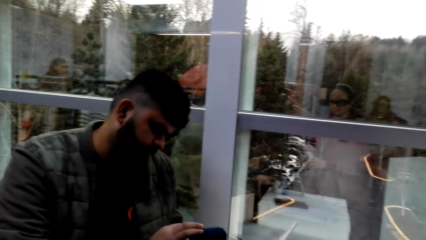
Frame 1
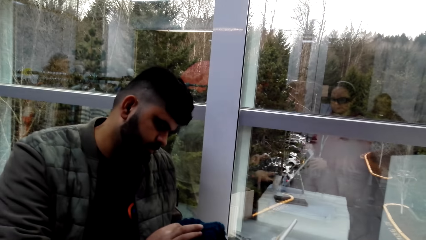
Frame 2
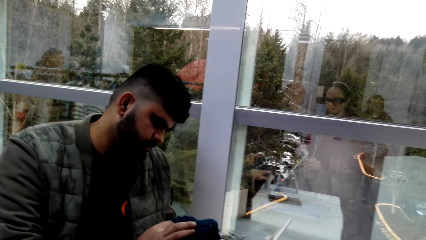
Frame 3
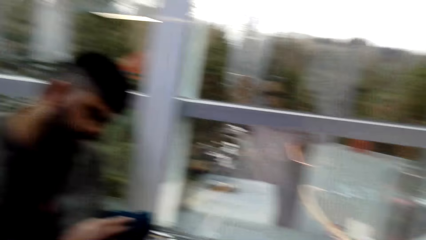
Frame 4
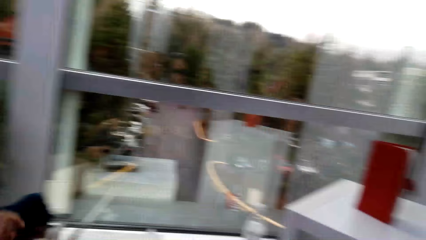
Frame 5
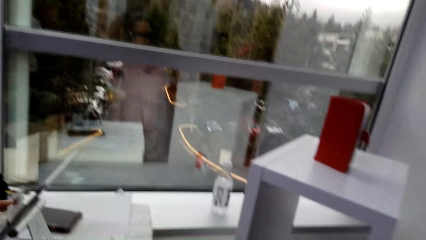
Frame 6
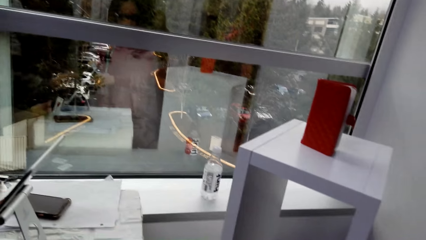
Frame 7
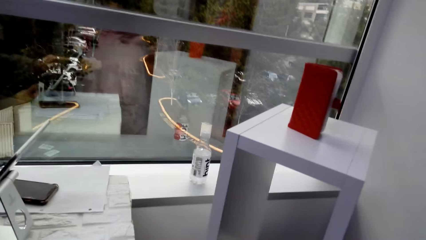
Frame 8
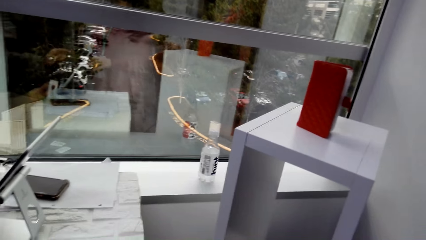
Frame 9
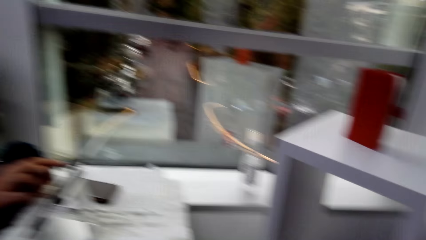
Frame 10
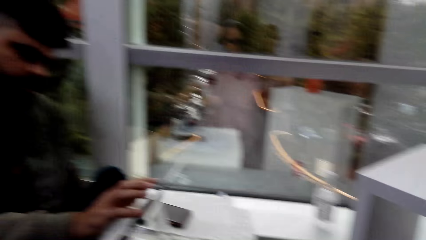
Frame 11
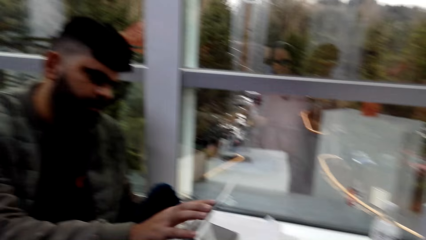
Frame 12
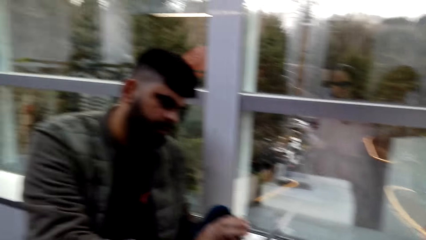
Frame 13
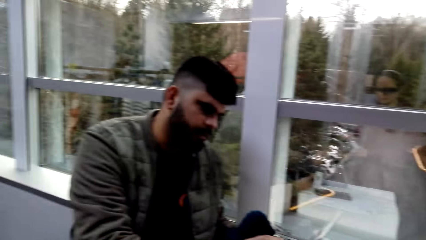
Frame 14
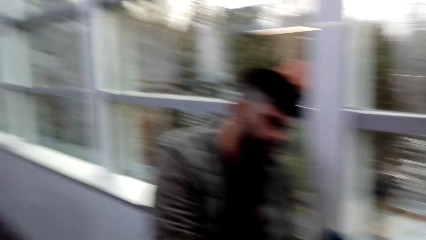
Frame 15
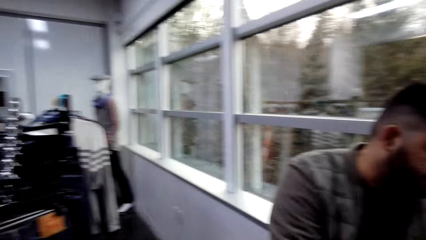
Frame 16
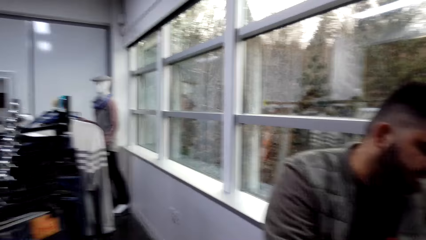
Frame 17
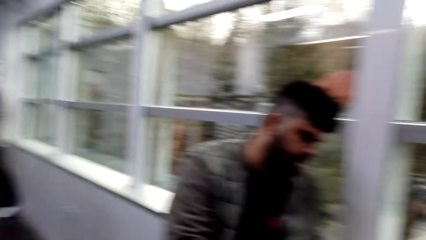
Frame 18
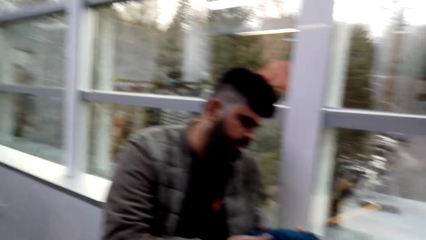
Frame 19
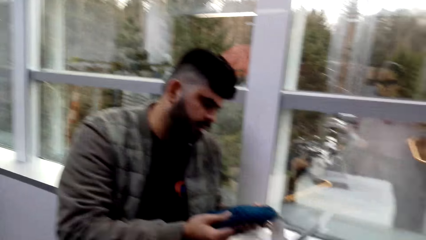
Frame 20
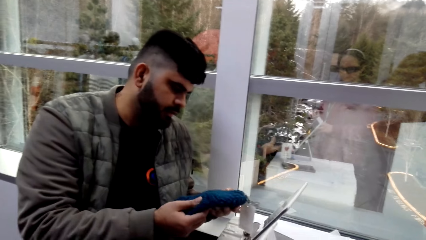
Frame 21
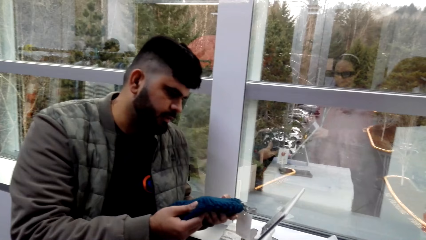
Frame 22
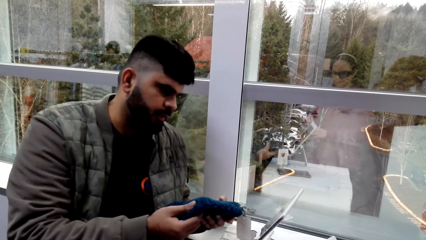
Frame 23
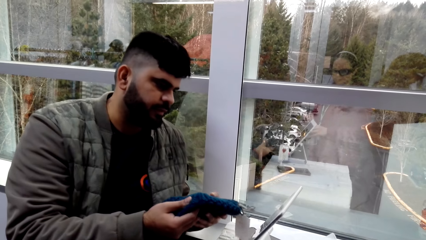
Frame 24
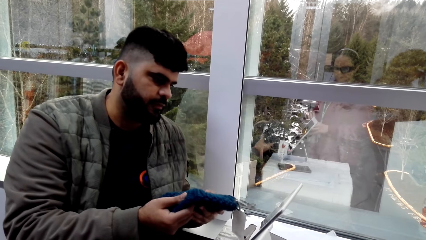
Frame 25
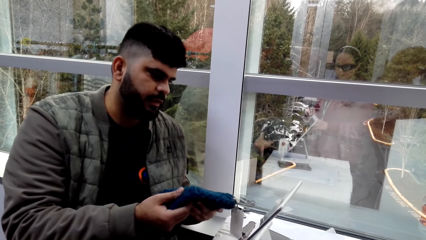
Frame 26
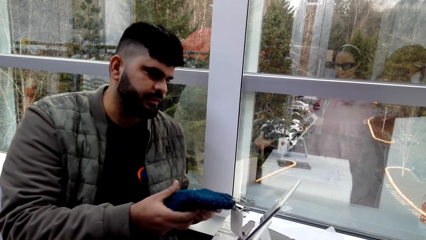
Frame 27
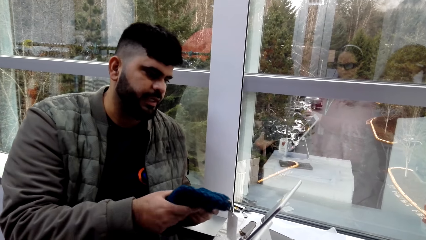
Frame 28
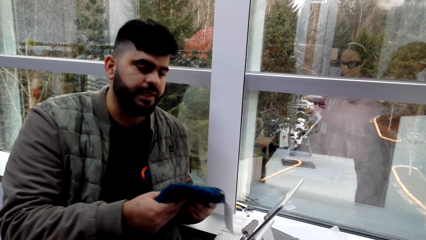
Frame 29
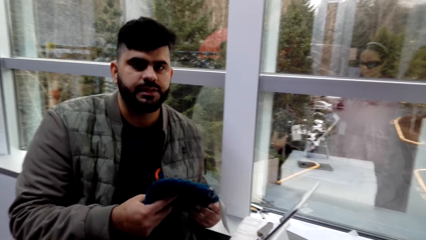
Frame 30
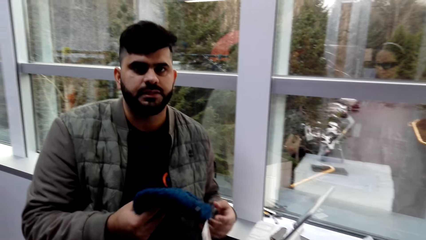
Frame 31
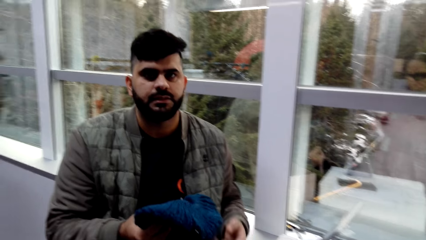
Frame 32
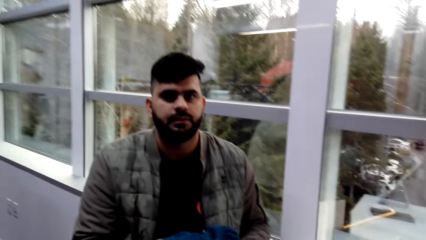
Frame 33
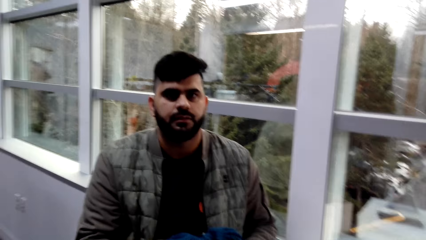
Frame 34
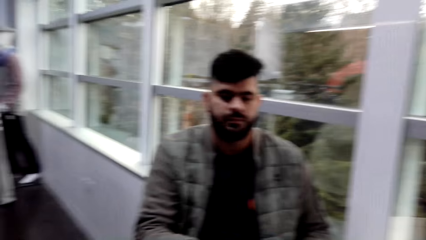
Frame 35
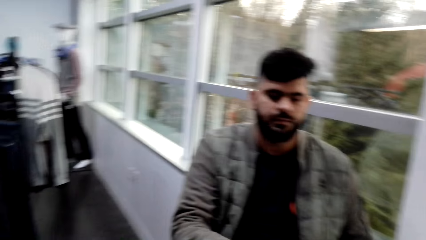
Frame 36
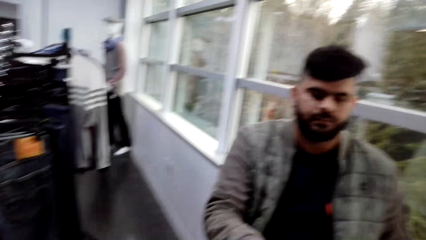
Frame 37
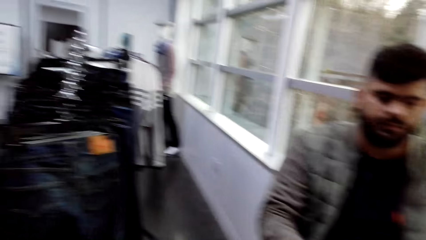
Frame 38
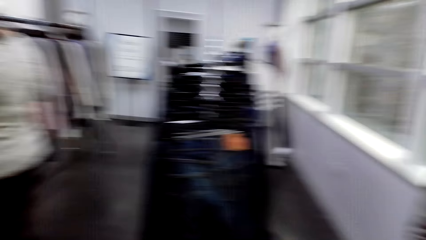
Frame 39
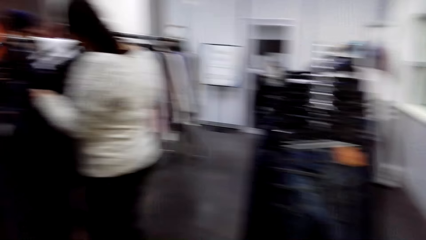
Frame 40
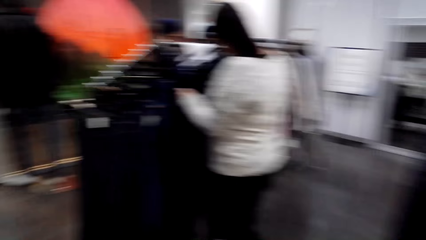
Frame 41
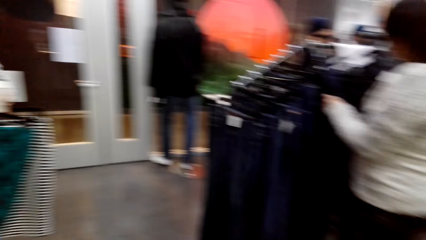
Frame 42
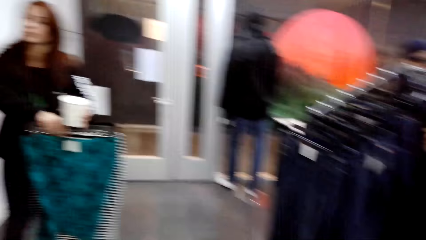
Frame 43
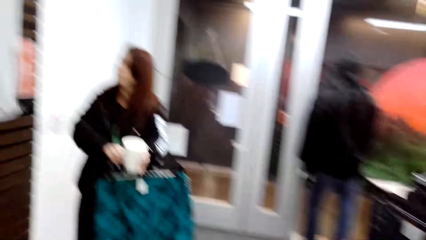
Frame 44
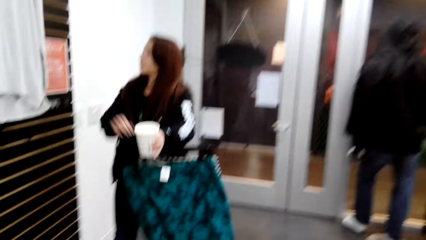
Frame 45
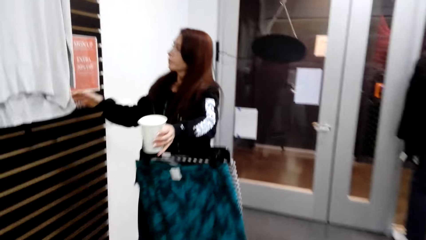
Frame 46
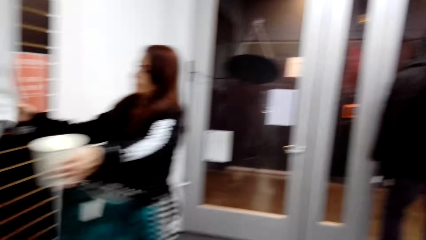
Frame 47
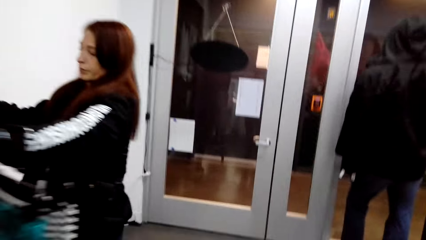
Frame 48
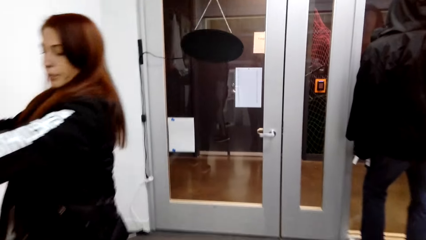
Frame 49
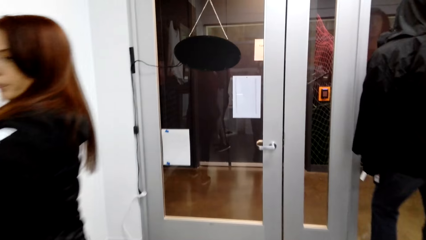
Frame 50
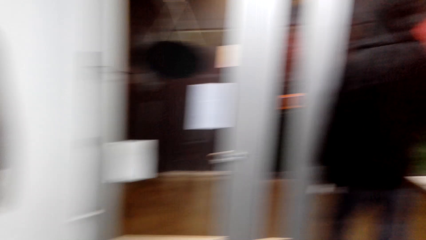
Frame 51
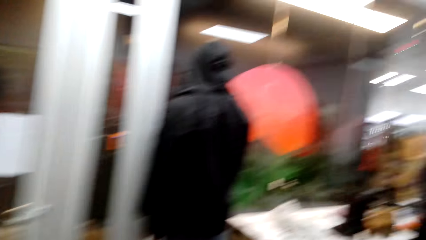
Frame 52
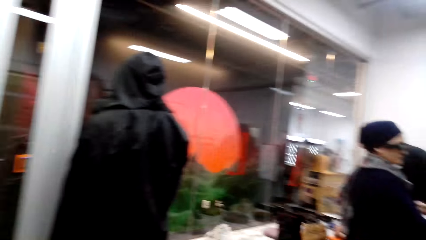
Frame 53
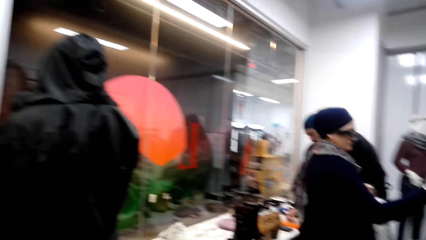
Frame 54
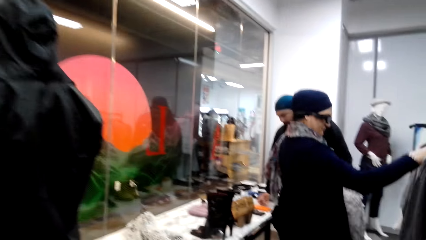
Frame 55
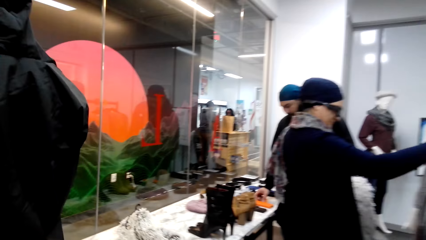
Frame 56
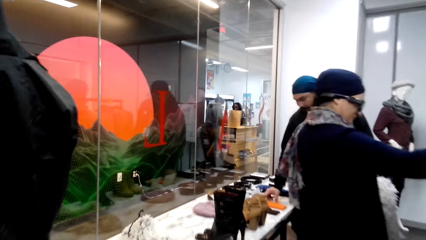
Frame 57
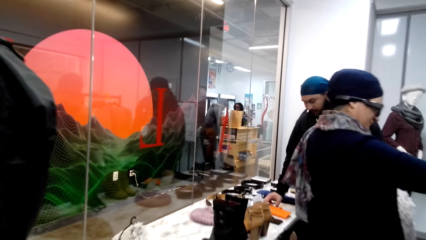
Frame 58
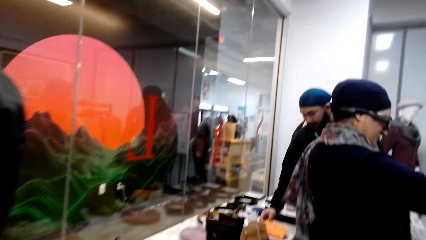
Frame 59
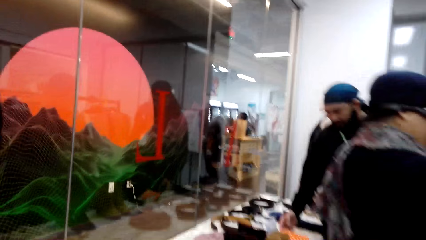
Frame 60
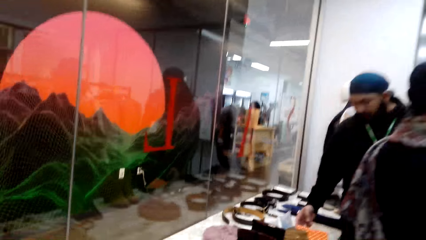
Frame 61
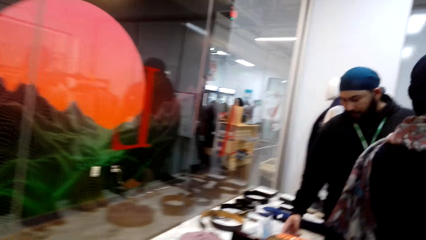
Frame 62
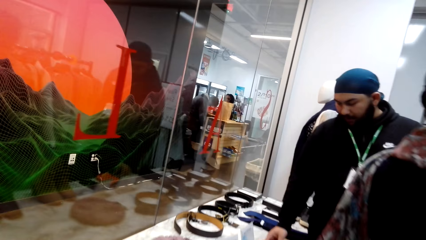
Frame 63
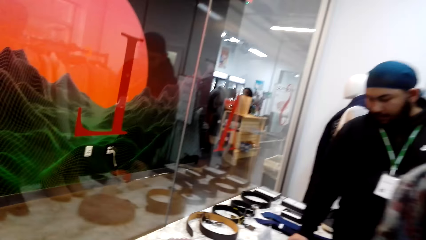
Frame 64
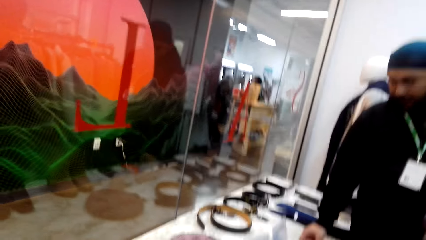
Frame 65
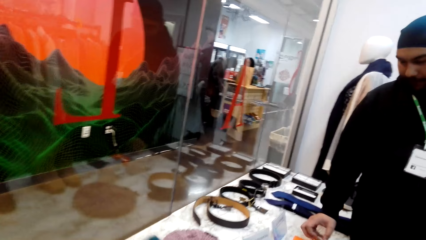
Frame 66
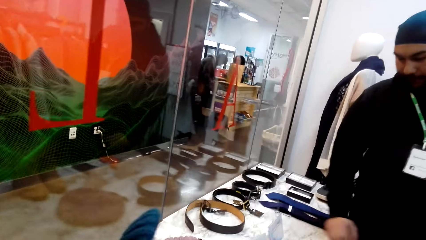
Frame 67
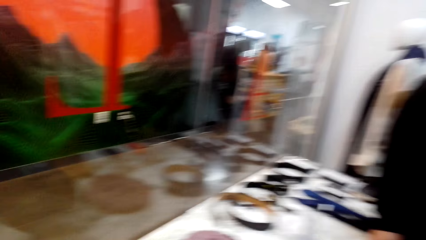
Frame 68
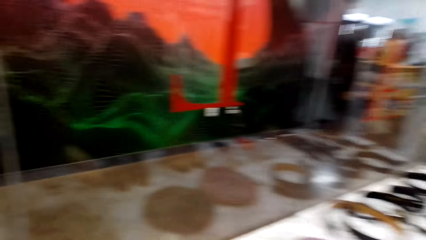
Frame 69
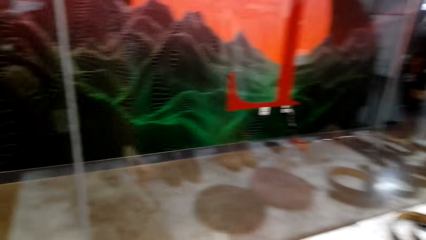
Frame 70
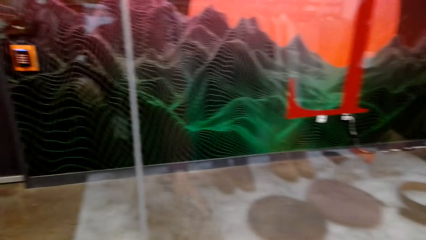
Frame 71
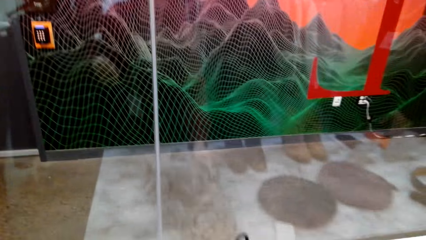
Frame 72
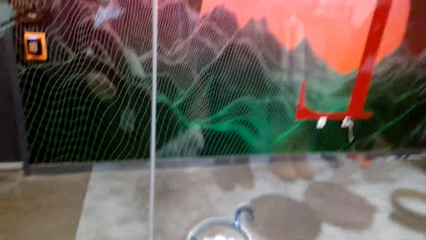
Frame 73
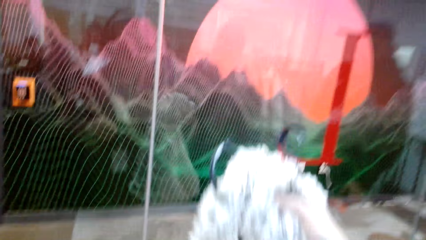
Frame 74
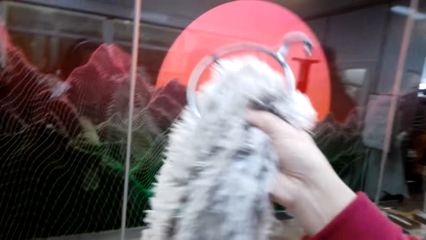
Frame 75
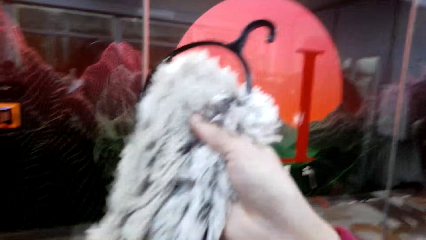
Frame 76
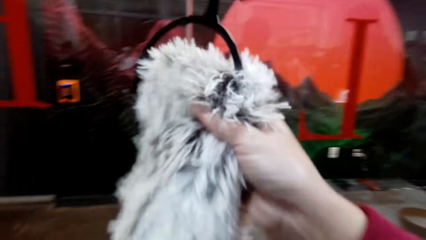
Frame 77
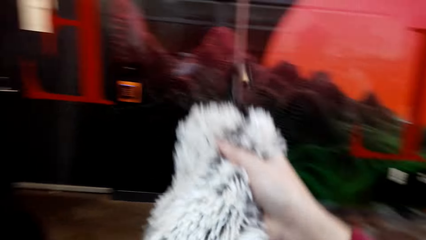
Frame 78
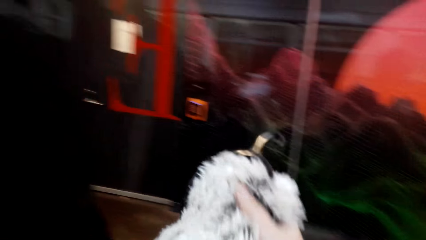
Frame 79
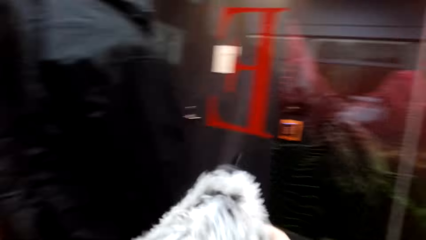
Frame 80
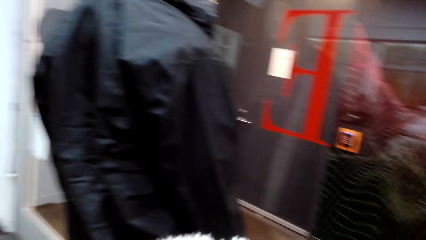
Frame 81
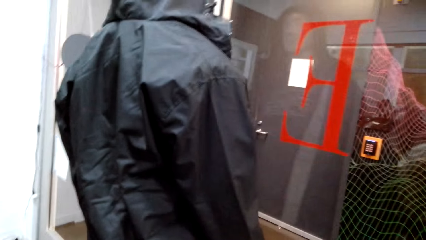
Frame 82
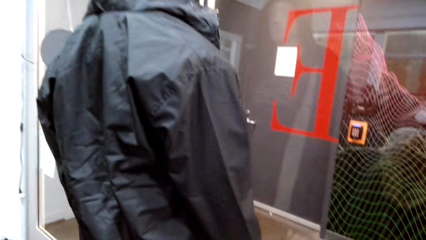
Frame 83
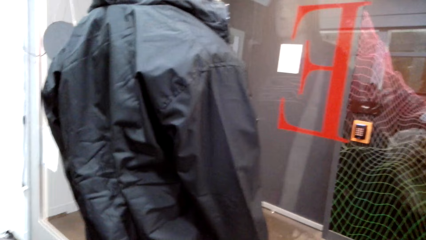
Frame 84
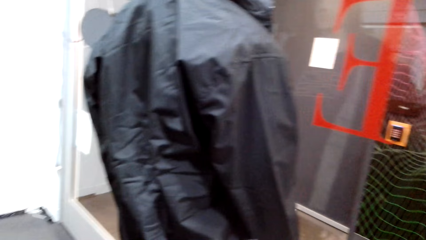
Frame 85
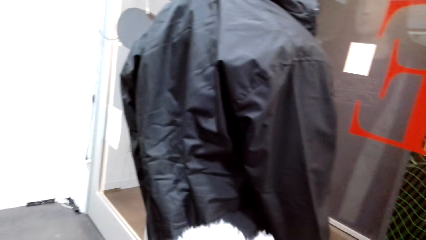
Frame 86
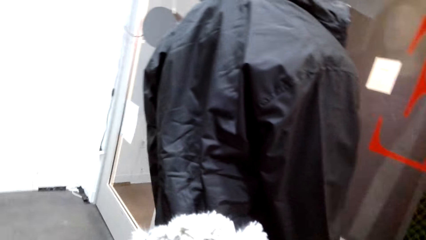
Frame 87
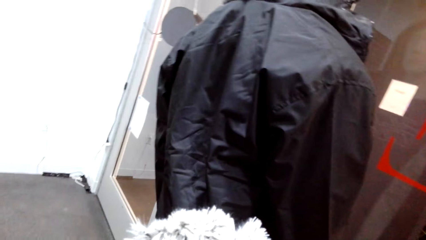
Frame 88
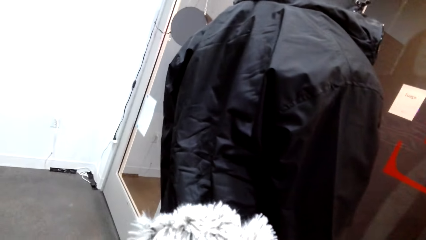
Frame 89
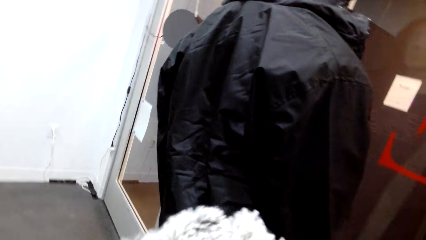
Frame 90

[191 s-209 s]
A man talks to a woman. The camera wearer takes the hat. They walk in the clothes store. They put the hat on the display table. They move the cloth. They take a fur scarf.
